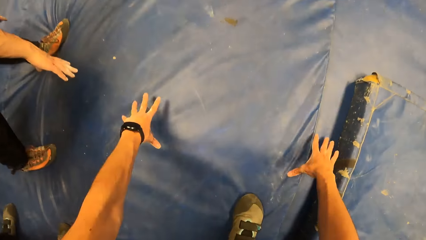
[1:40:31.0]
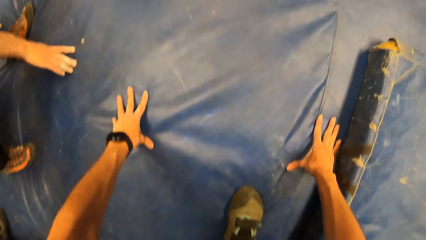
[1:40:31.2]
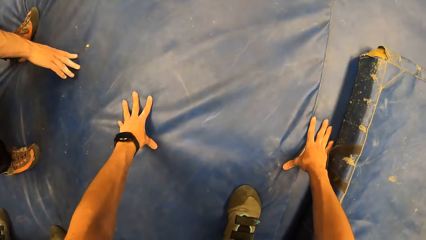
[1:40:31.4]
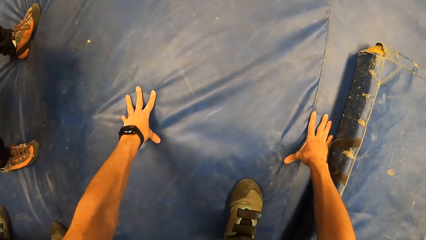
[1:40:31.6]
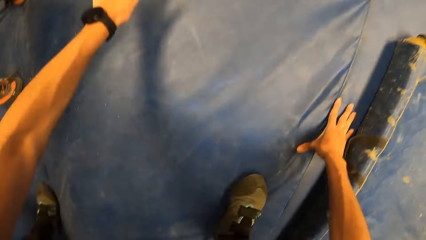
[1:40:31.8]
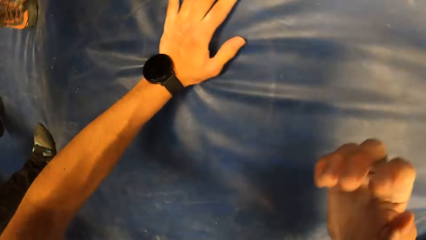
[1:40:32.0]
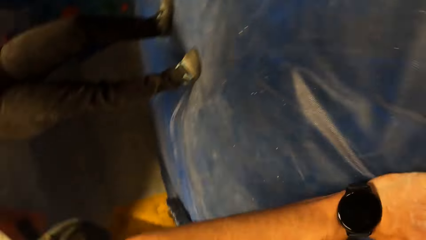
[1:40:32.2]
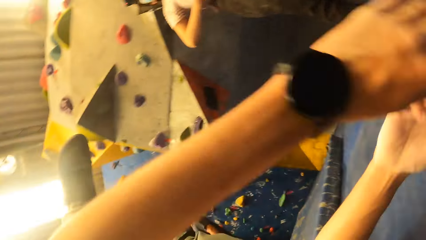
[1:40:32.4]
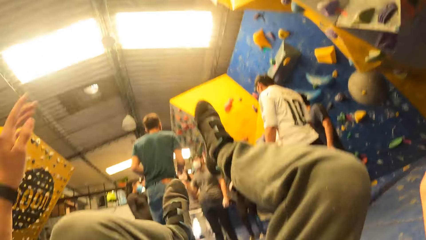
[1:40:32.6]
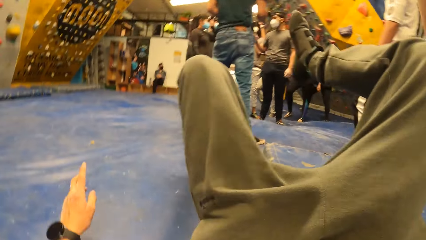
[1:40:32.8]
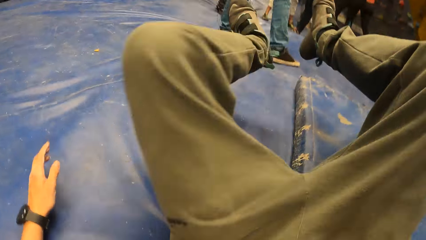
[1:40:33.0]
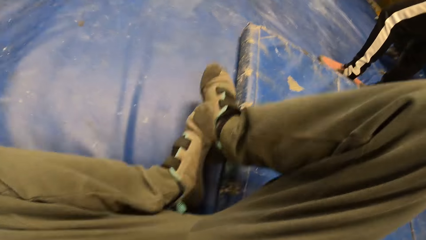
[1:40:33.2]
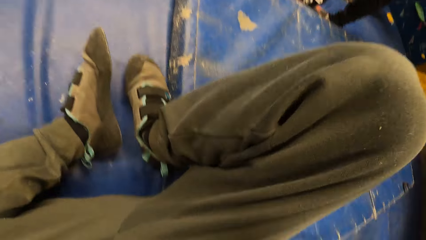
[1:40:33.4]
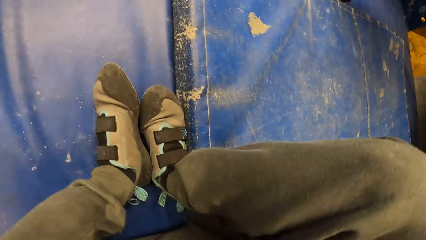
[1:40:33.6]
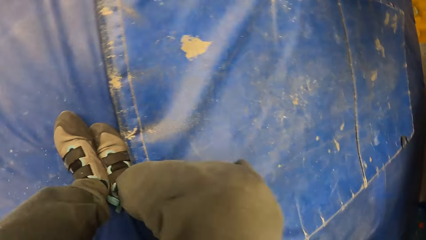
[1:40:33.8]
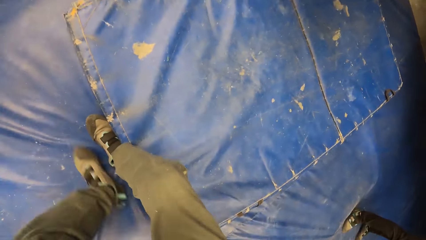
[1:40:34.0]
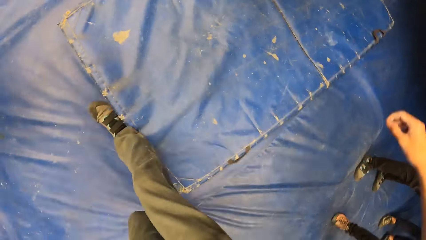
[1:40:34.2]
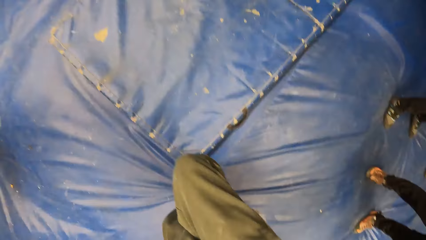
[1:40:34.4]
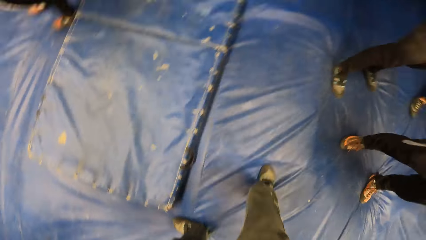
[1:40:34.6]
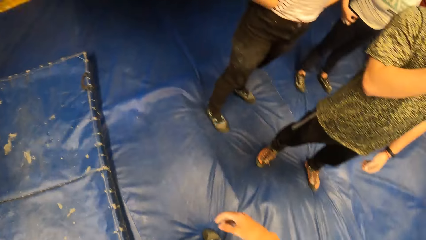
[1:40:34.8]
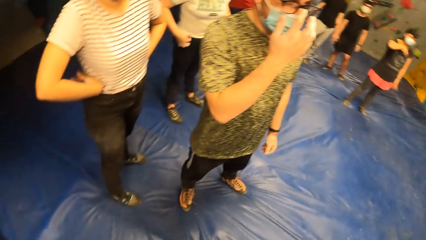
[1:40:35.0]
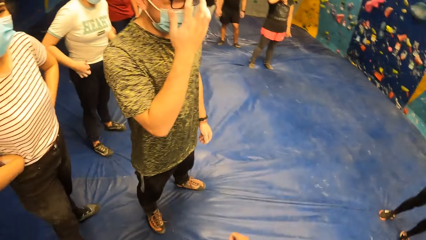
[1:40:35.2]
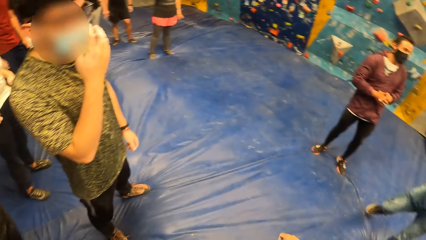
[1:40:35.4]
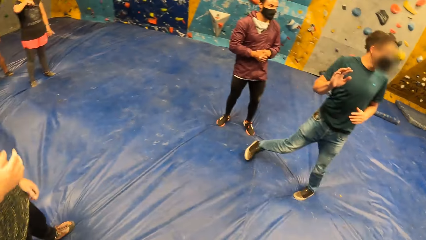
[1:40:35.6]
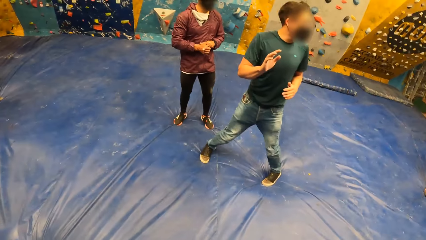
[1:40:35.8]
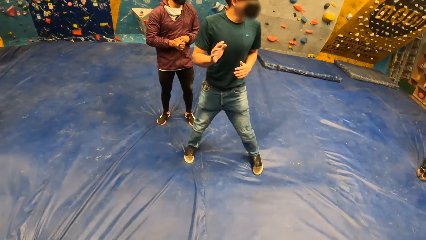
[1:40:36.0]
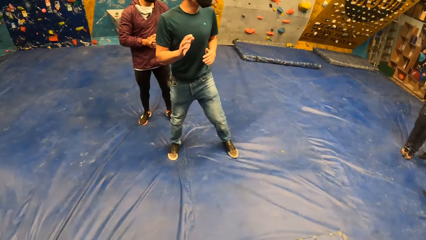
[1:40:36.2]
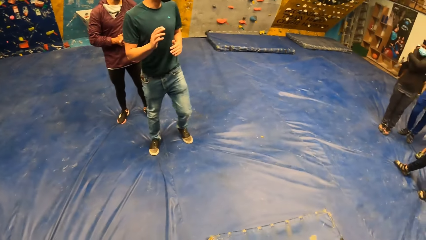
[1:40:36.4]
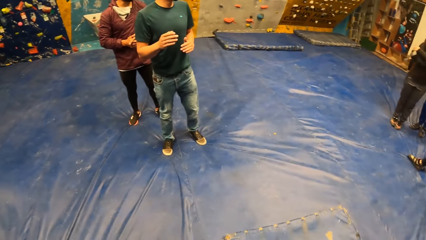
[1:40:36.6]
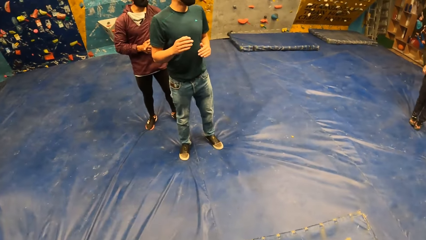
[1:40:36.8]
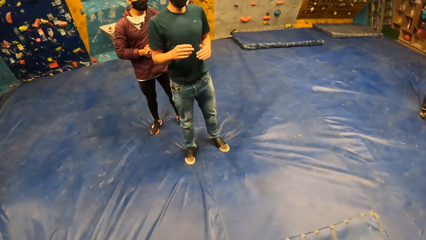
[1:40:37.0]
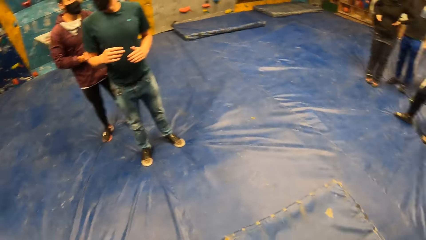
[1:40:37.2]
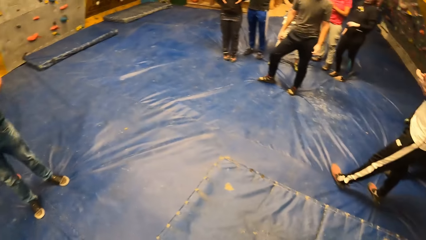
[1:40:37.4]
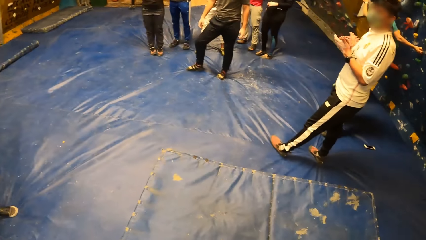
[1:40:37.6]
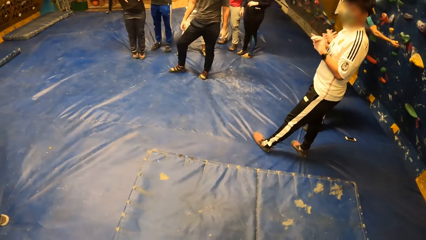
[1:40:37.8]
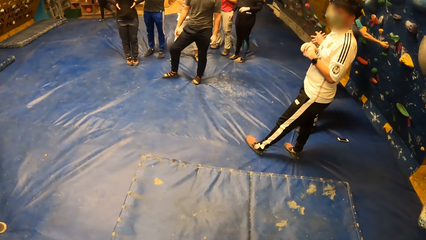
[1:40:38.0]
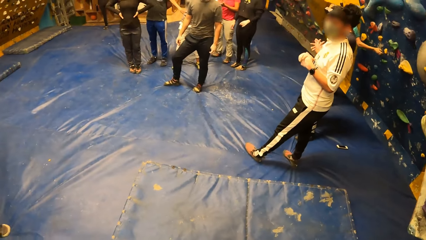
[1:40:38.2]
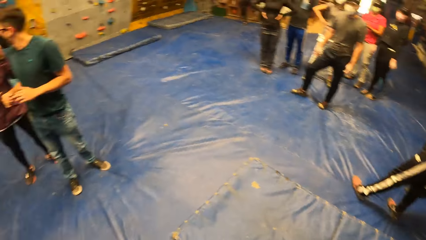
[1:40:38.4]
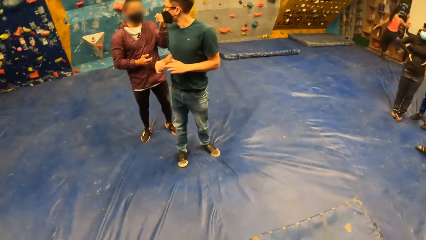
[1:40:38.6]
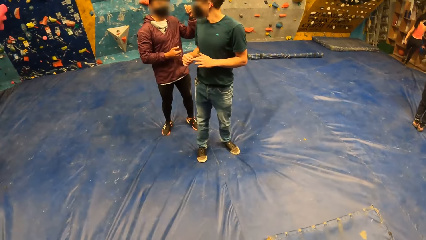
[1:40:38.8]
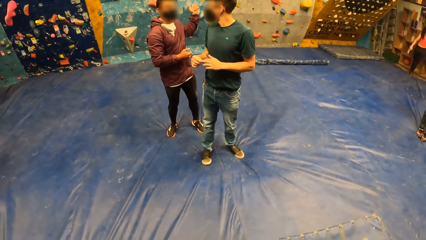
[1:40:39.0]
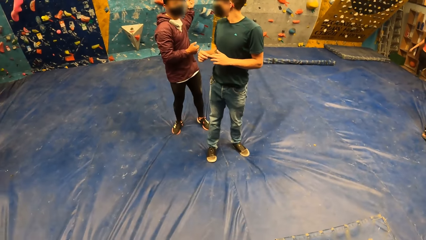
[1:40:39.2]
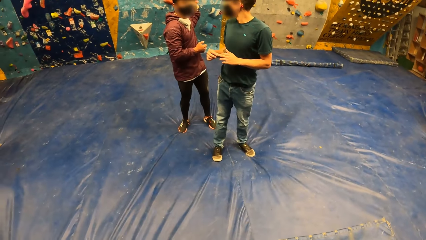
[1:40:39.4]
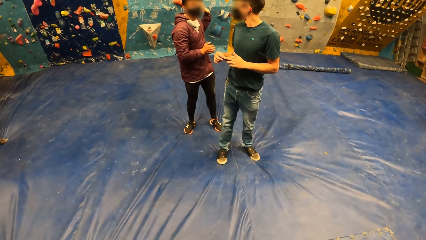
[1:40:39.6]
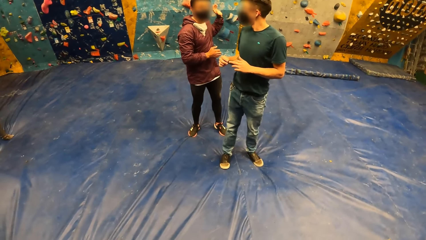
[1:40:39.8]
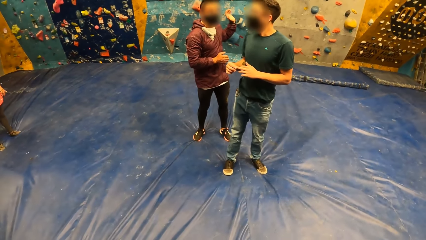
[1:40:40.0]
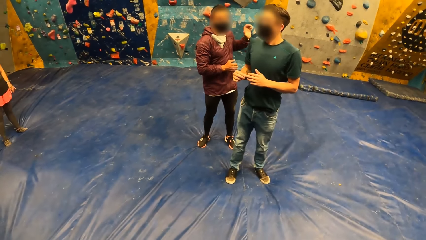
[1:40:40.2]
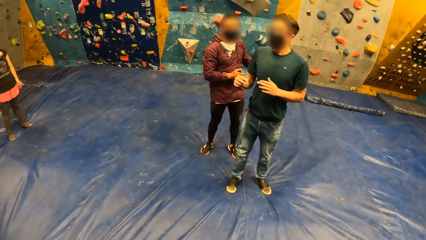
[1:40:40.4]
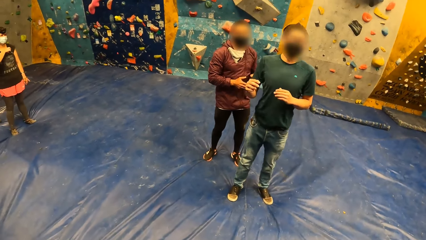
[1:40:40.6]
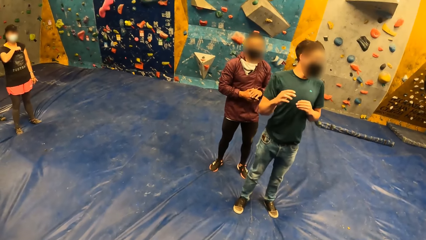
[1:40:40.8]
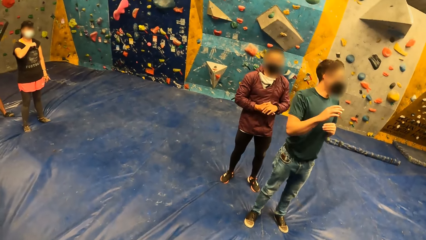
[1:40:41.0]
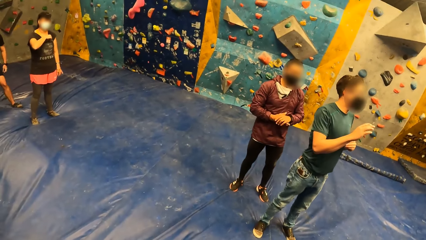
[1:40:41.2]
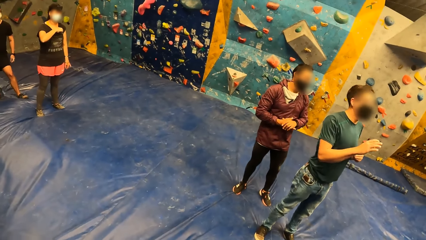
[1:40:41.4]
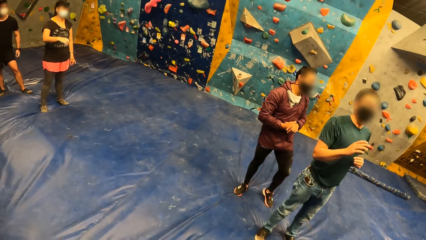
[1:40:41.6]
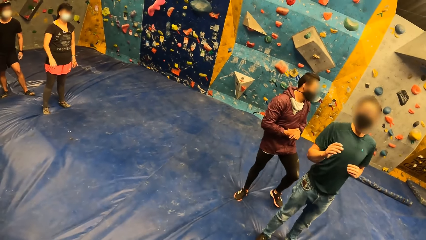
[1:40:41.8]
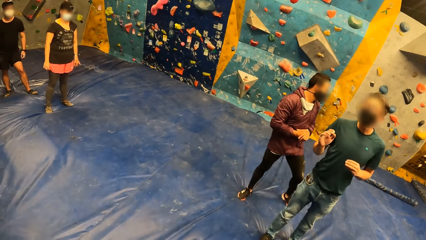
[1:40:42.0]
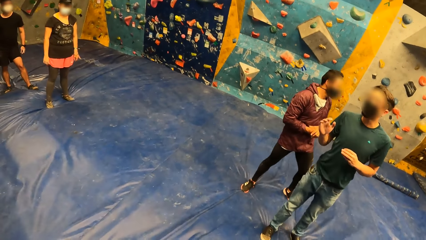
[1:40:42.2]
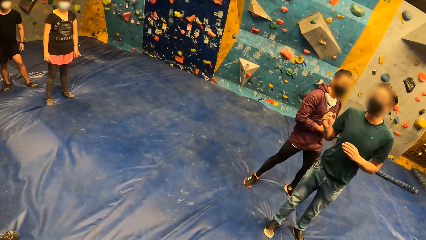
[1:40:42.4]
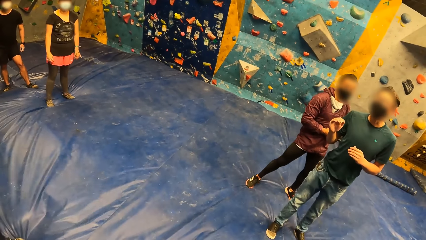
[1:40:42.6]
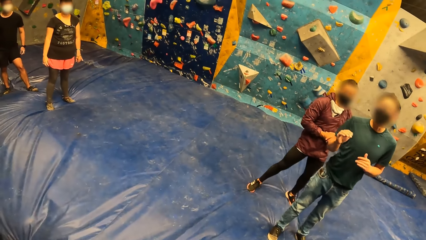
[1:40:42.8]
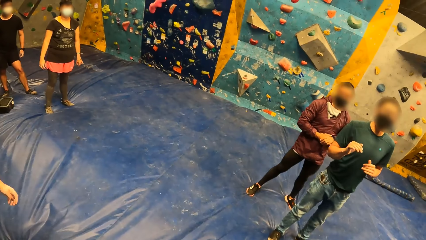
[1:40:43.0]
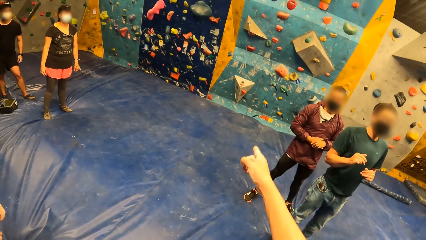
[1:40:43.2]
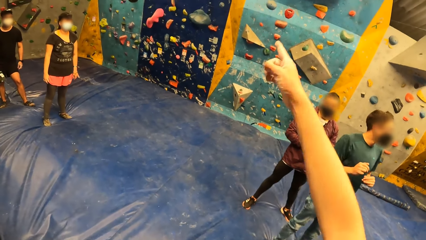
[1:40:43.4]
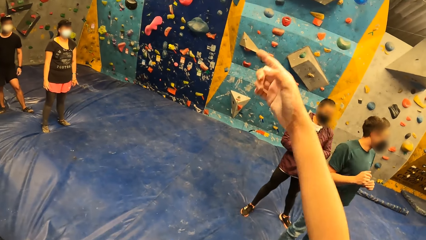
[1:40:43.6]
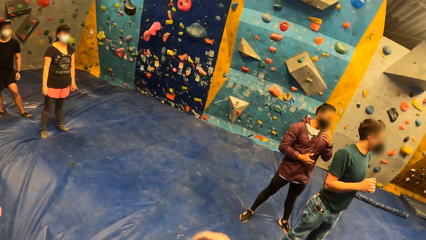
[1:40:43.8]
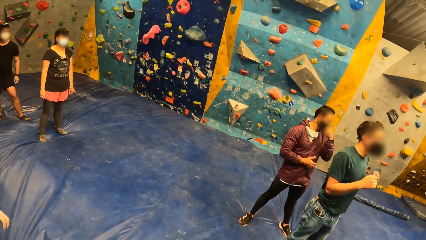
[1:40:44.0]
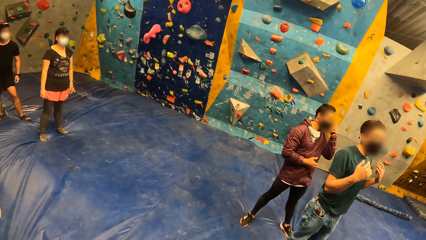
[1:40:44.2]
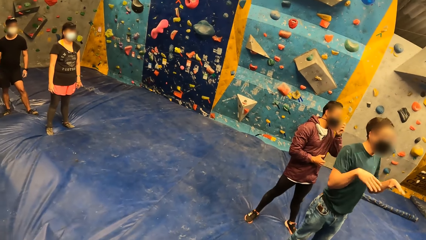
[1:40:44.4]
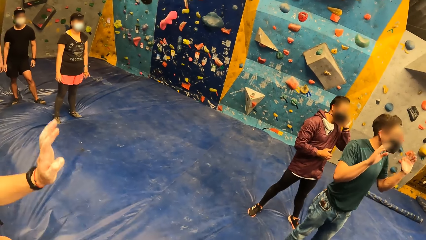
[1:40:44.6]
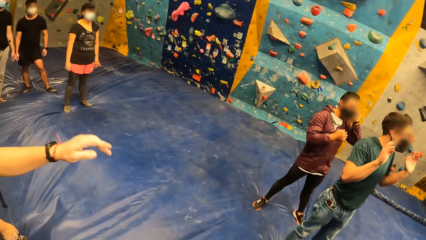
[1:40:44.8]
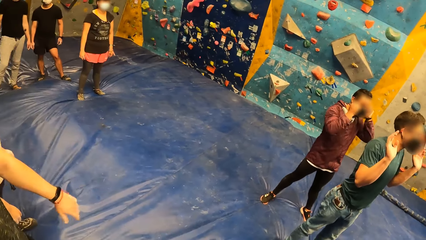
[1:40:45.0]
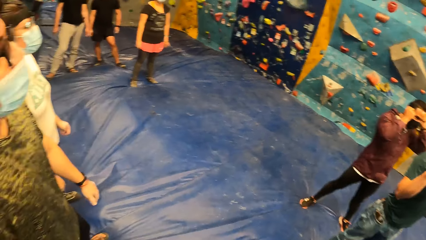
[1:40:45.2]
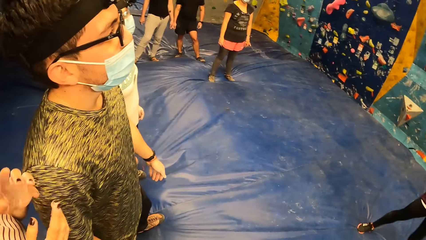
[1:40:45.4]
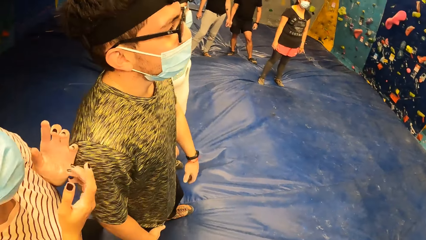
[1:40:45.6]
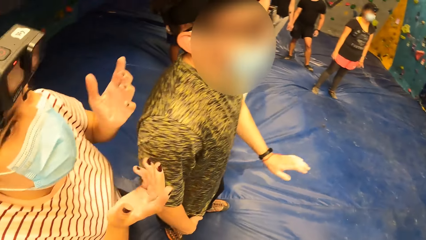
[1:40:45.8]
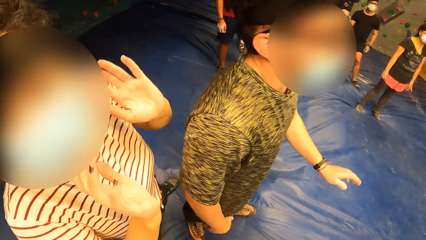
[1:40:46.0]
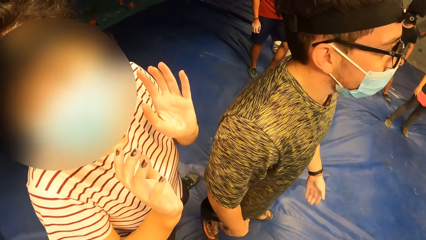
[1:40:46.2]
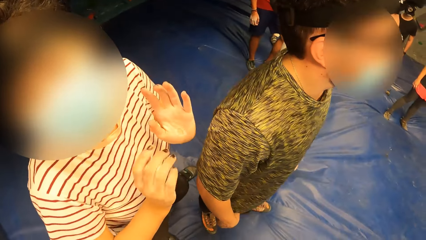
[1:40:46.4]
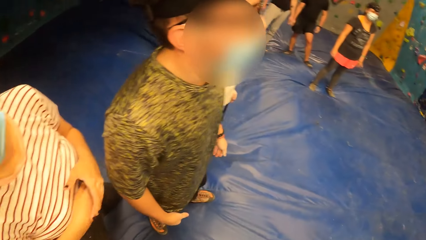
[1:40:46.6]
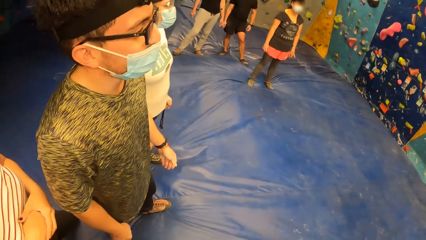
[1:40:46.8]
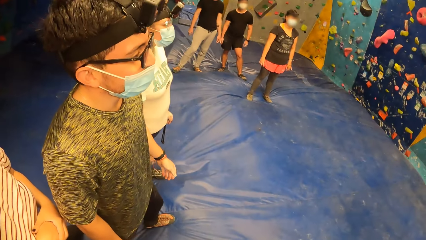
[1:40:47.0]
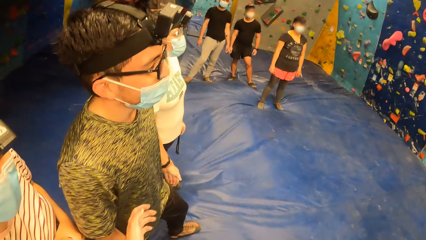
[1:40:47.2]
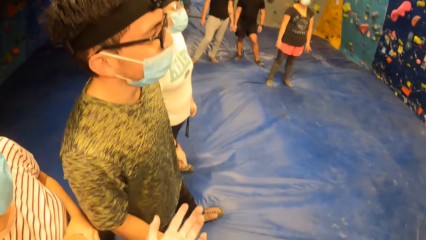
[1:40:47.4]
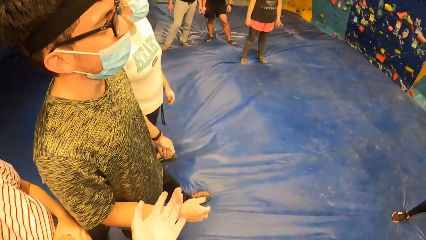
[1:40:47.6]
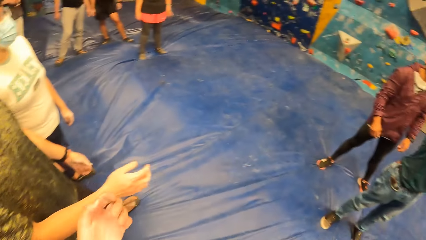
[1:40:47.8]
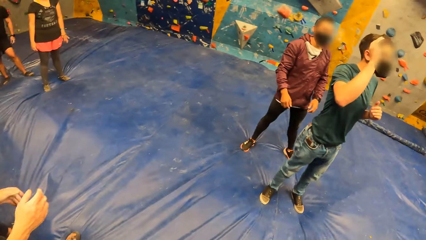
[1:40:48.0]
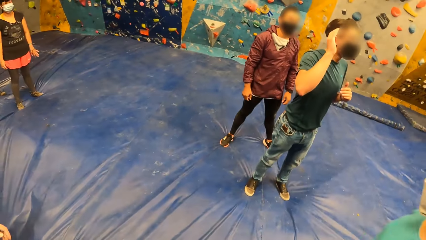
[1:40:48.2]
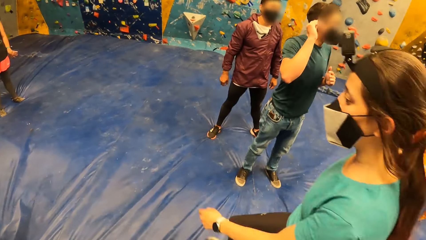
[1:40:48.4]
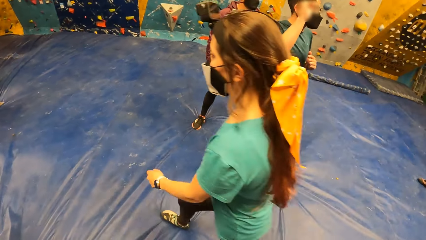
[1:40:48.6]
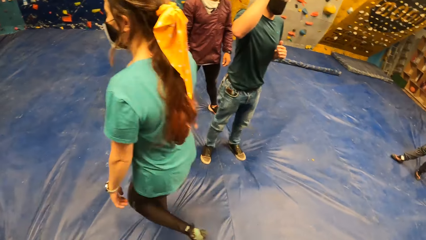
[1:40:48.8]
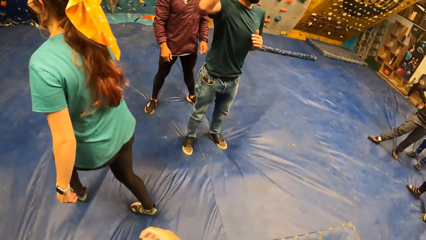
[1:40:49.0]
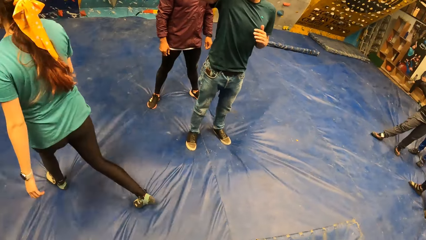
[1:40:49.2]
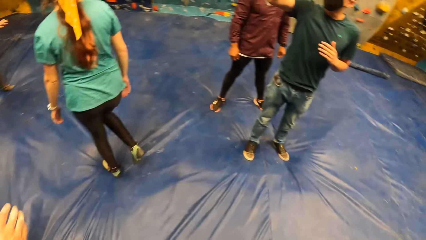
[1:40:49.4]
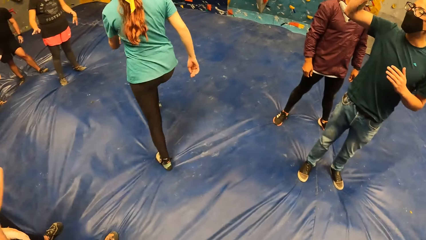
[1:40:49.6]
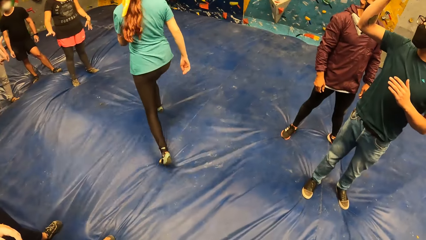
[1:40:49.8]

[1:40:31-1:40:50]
The camera wearer touches the floor with both hands. He squats. He pulls his hands off the bouncing mat. He rolls on the floor and lies on the bouncing mat. He stands up from the floor. He folds his legs. He looks around the room. A man interacts with the camera wearer and a group of people. The man stands on the bouncing mat. The man gestures his hands. The camera wearer gestures his hand and looks around the room. A woman stands on the bouncing mat.
